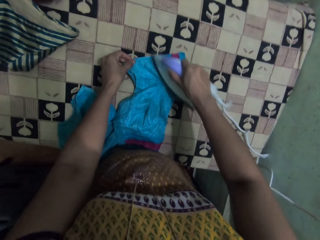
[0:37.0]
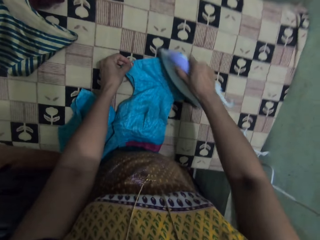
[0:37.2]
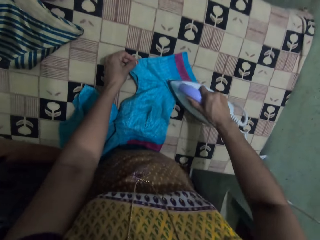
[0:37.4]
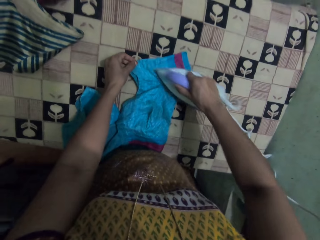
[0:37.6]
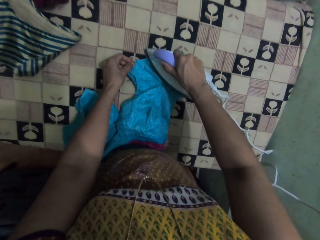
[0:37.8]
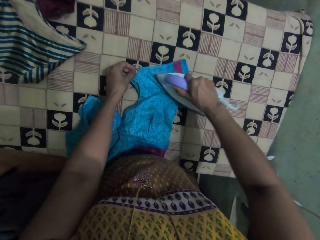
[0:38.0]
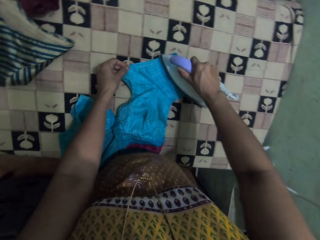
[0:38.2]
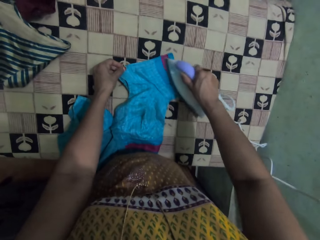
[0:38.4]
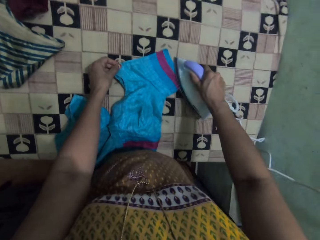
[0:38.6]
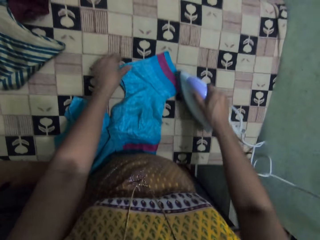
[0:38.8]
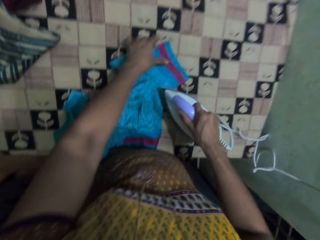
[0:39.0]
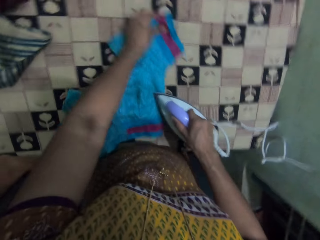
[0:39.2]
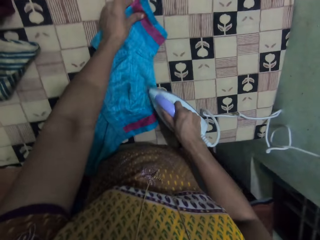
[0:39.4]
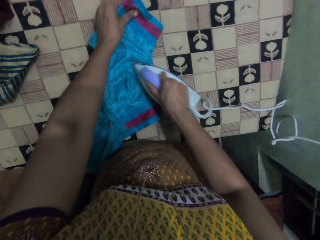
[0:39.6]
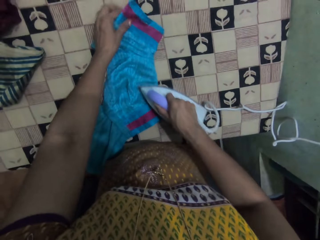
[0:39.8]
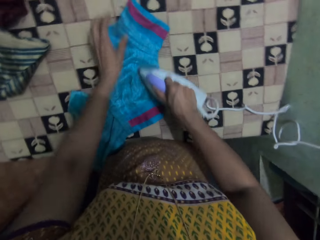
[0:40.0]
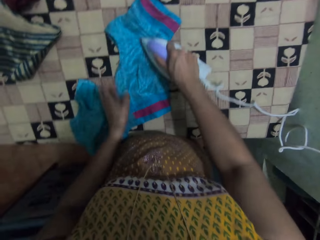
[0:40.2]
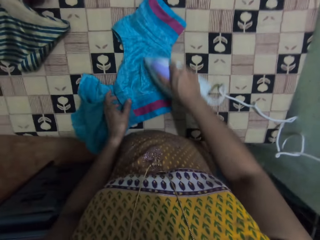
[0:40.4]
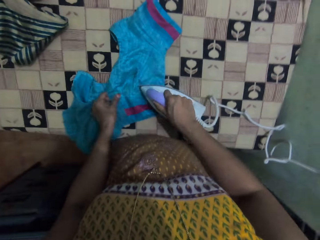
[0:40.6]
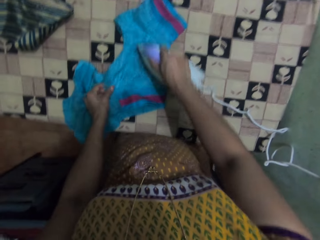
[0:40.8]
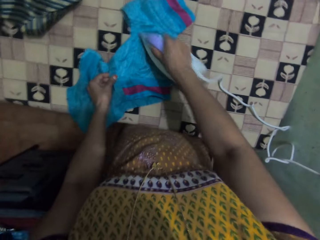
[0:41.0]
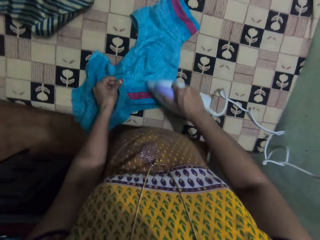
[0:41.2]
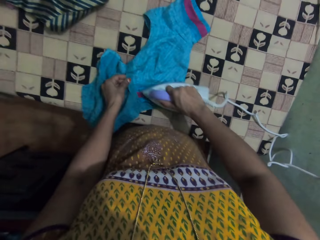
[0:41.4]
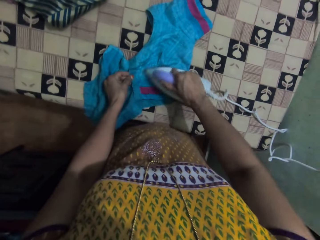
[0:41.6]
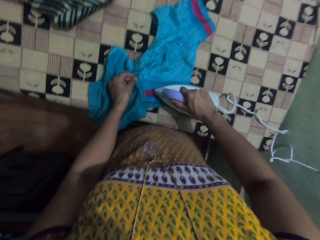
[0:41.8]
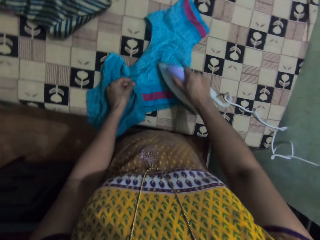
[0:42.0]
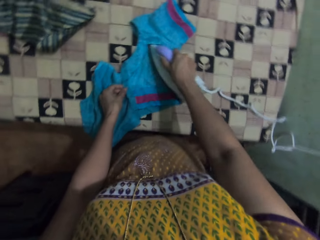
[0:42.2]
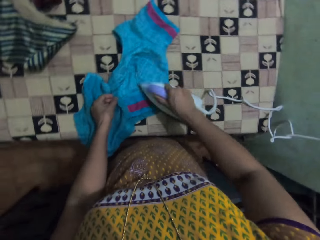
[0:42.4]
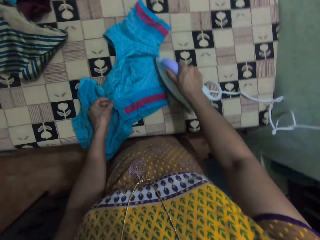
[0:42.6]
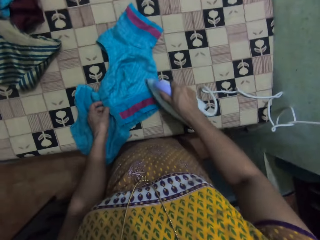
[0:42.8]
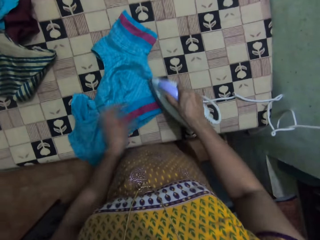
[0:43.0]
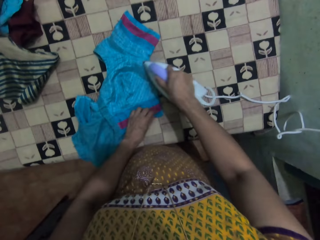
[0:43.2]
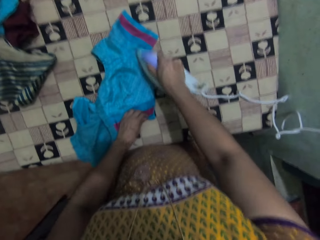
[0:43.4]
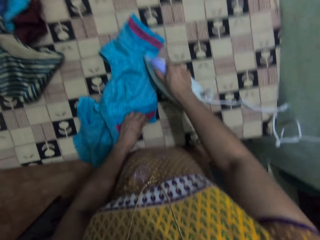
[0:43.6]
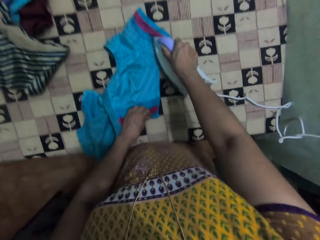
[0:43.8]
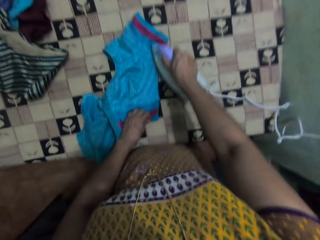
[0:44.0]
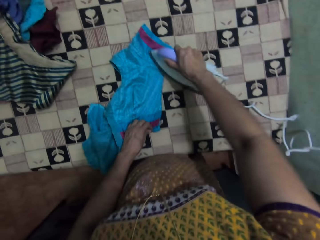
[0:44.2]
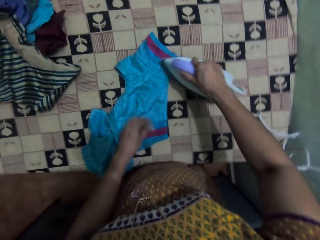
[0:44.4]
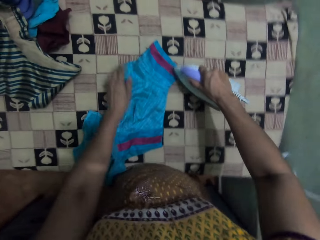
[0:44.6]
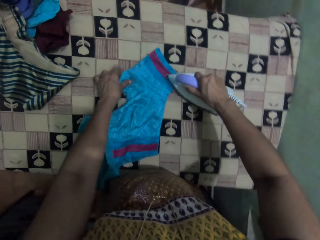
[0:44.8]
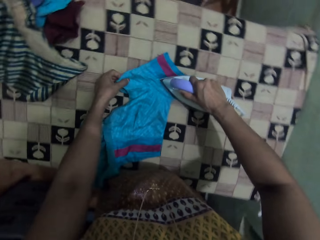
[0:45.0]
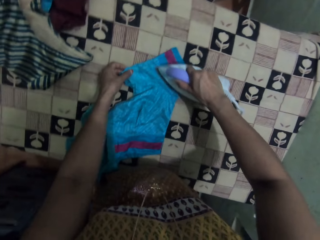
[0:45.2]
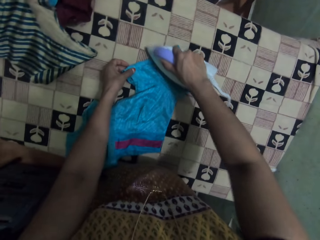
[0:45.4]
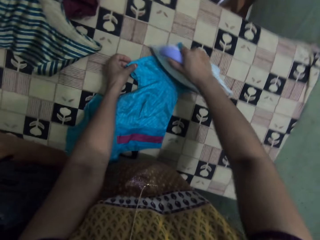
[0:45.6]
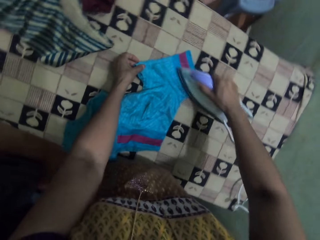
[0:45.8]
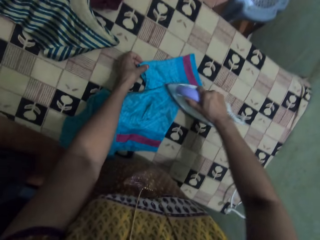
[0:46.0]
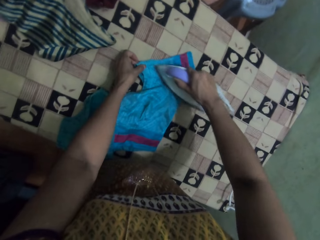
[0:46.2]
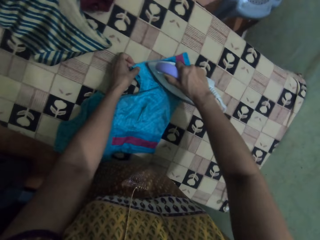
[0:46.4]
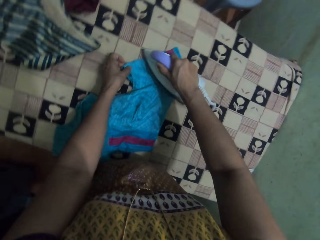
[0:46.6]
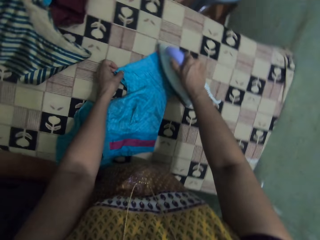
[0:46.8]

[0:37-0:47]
The camera wearer pulls the cloth on the table. They iron the cloth.

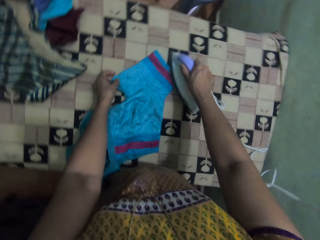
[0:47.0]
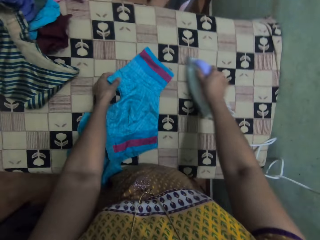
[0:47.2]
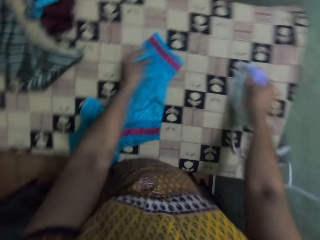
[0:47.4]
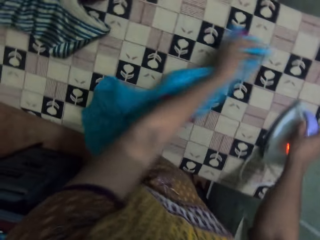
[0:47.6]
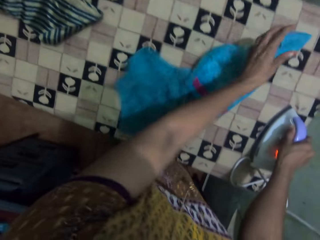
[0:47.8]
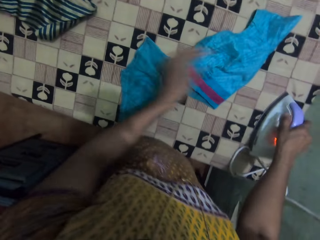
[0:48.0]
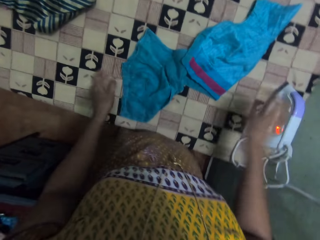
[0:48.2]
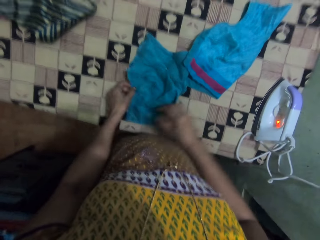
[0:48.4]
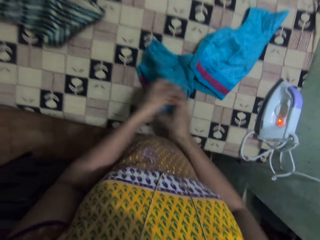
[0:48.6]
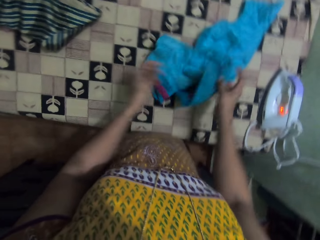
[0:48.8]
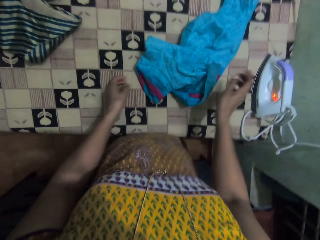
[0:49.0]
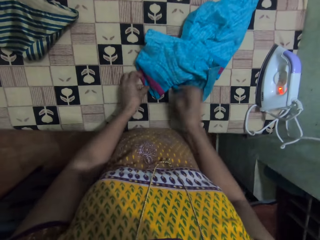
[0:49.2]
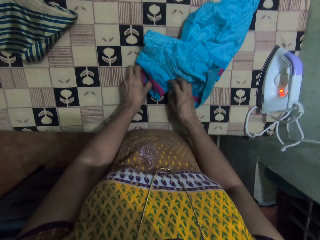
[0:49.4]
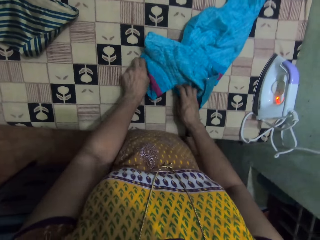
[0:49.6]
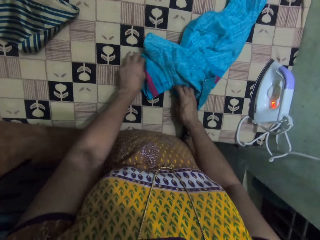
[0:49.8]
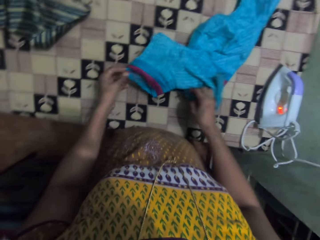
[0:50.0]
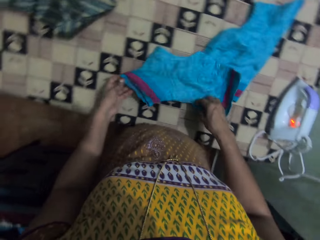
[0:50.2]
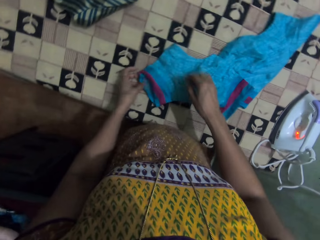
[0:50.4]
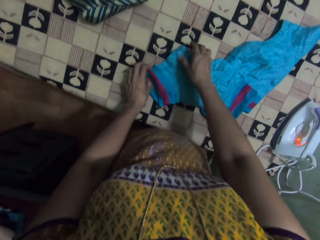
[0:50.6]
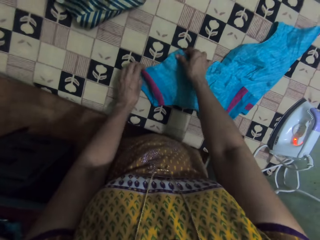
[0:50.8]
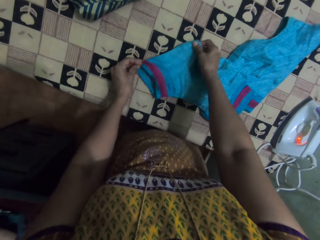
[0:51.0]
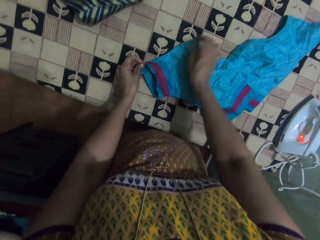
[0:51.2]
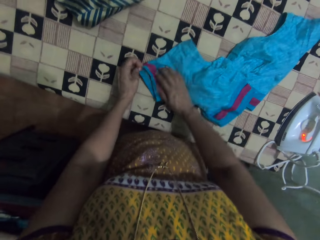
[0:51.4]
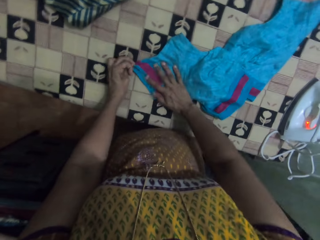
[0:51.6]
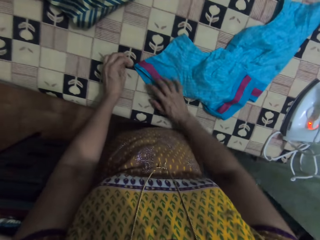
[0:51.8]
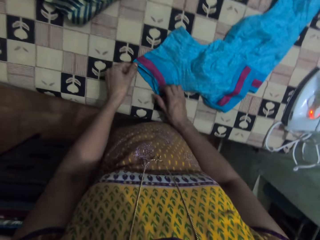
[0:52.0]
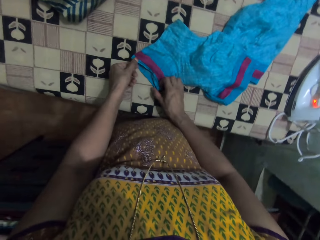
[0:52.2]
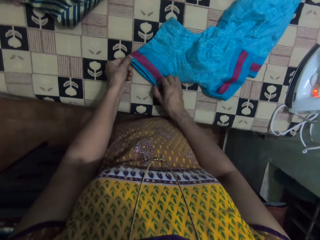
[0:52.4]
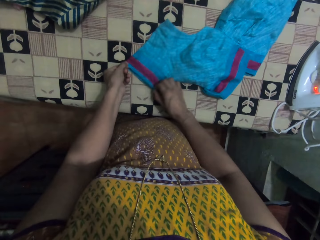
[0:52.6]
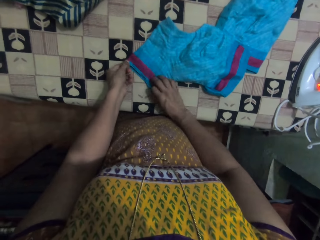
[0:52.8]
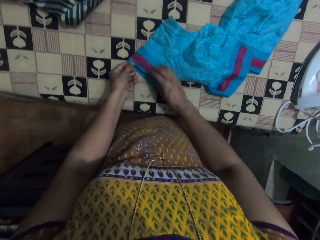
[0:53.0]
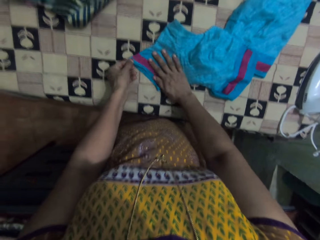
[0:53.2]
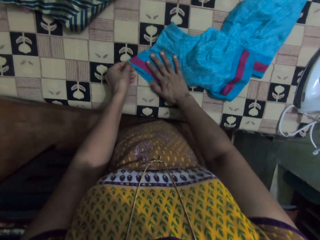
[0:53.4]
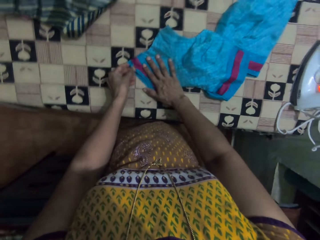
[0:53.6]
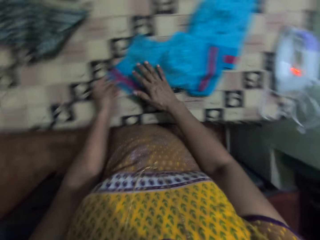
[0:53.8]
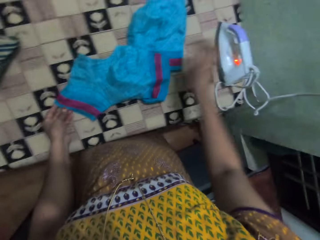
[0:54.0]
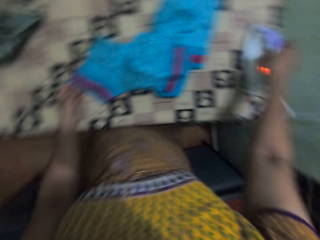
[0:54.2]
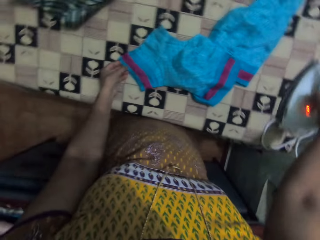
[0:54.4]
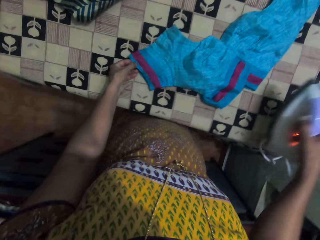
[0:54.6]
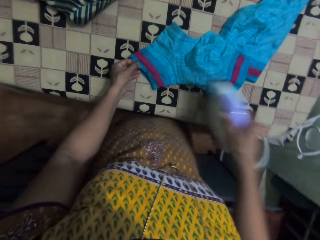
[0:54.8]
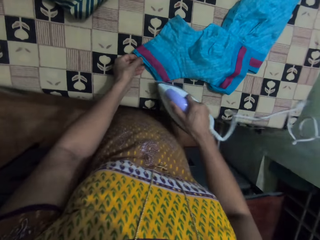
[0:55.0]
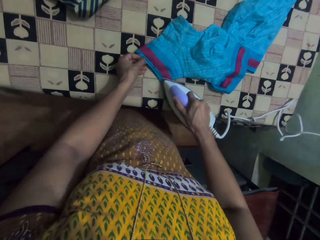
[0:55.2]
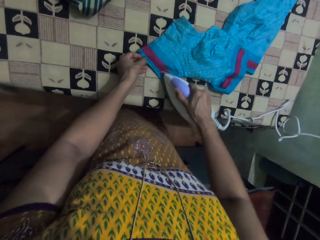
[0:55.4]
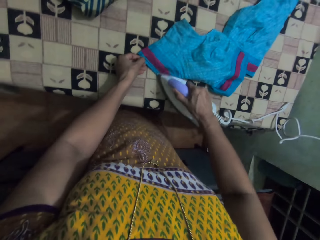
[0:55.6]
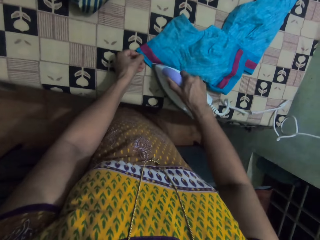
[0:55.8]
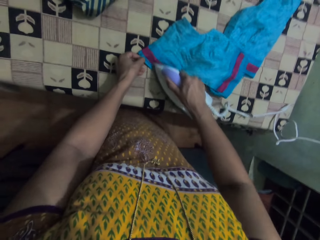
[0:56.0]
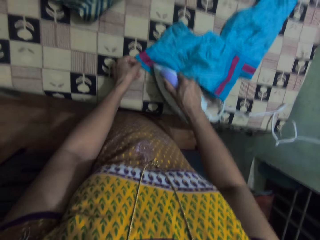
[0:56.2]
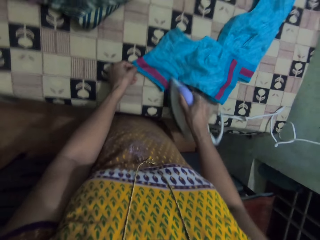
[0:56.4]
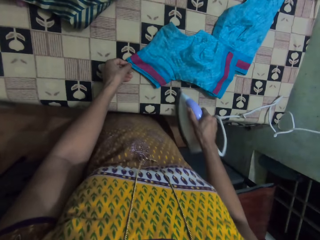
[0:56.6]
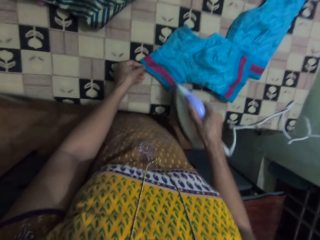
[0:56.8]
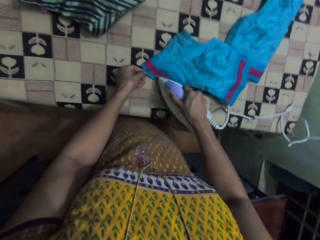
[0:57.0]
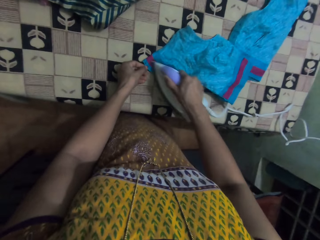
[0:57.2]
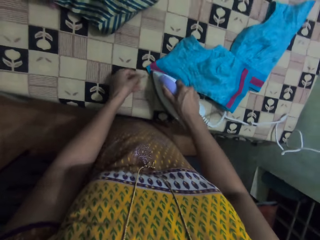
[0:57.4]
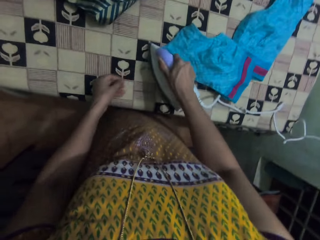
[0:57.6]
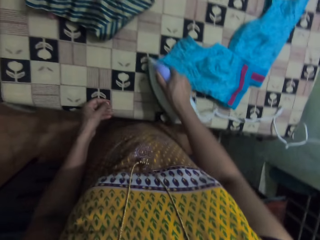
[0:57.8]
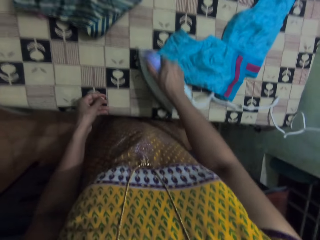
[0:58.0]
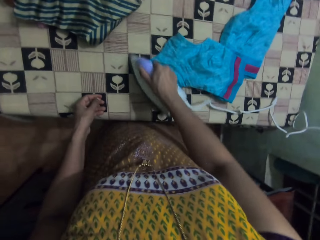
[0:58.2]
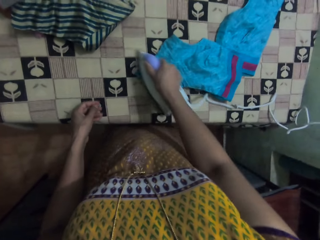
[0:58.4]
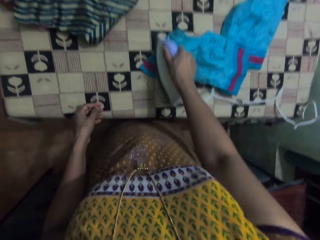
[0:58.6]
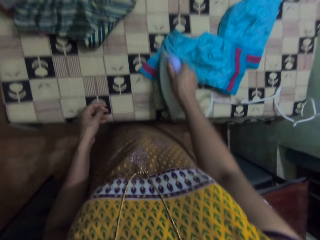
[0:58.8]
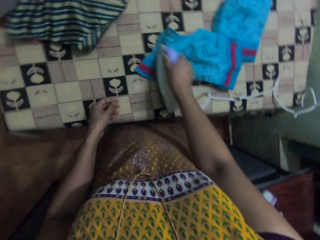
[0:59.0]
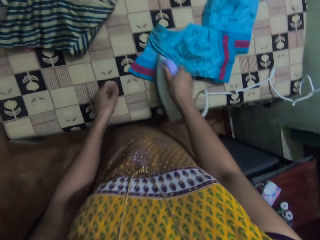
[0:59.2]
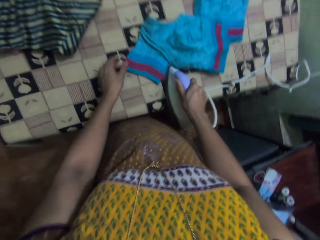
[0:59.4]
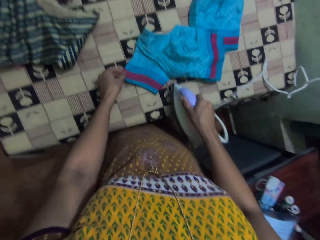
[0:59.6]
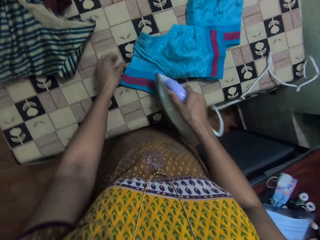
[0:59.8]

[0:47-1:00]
The camera wearer moves the iron box on the table. They move the cloth on the table. They move both hands. They put the iron box on the table. They stretch the cloth on the table. They straighten the cloth. They pick up the iron box. They lift the iron box. They move the iron box. They iron the cloth.
